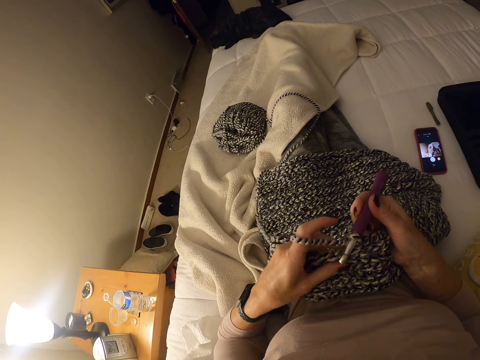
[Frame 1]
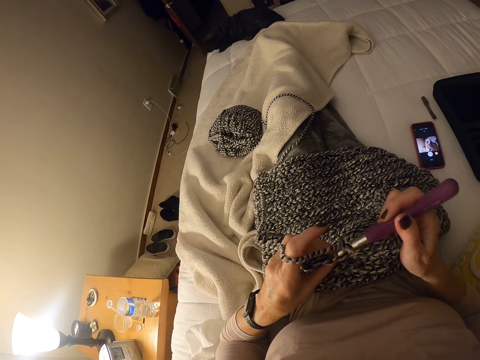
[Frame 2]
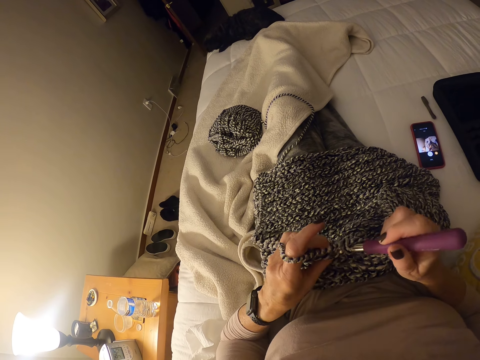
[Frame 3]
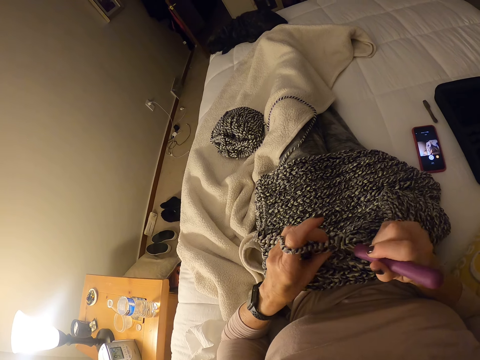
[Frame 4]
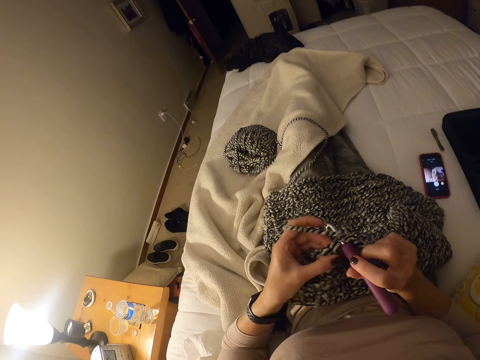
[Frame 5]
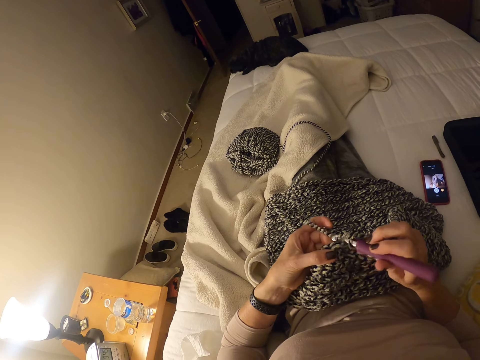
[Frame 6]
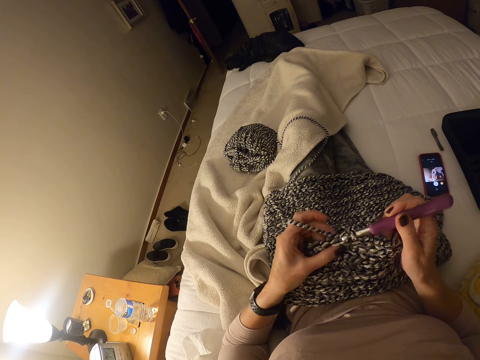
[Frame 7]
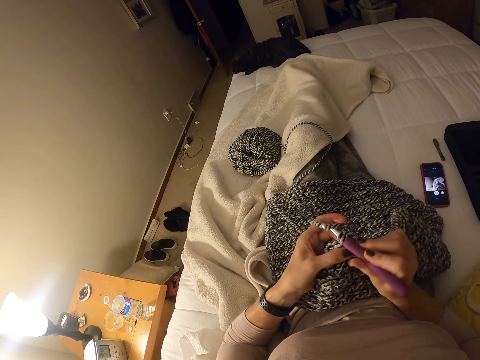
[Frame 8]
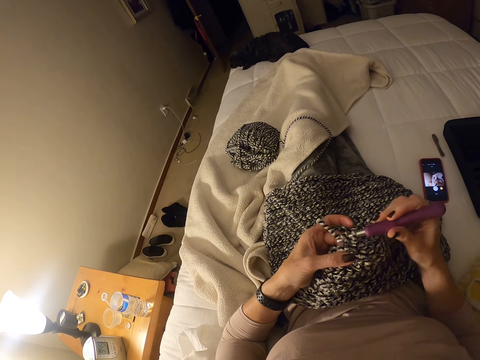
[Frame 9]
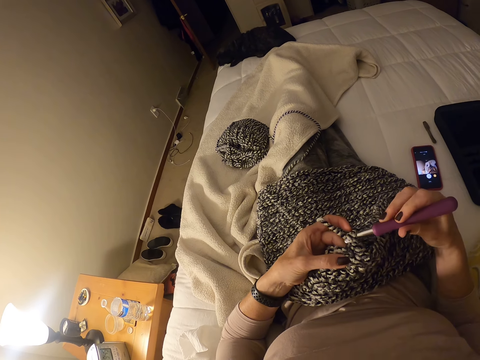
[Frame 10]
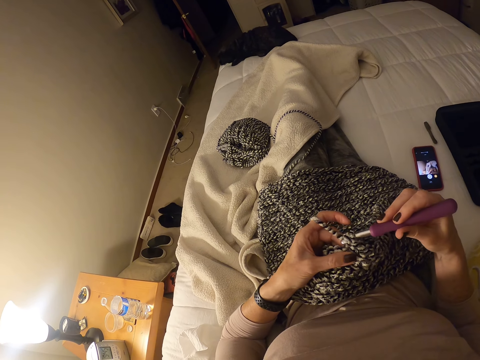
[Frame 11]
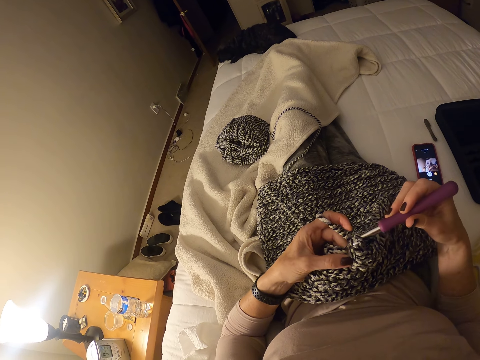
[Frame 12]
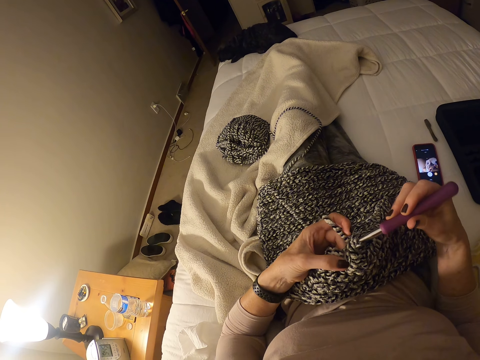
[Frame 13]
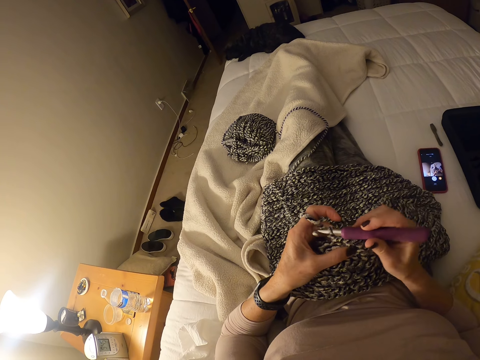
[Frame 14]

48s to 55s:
The camera wearer knits the sweater fabric.

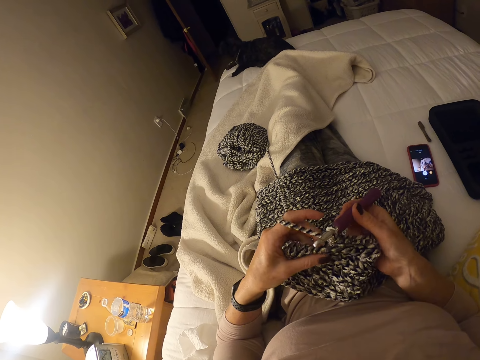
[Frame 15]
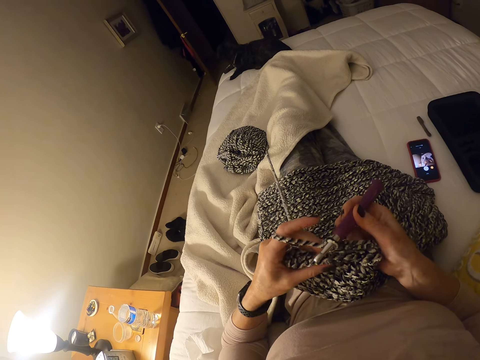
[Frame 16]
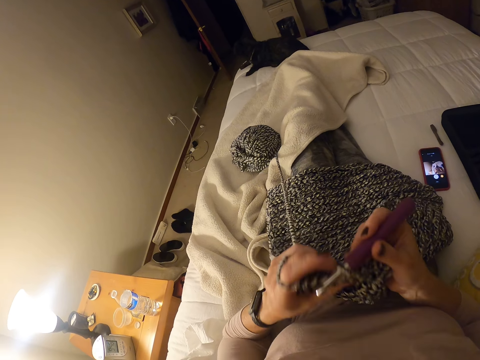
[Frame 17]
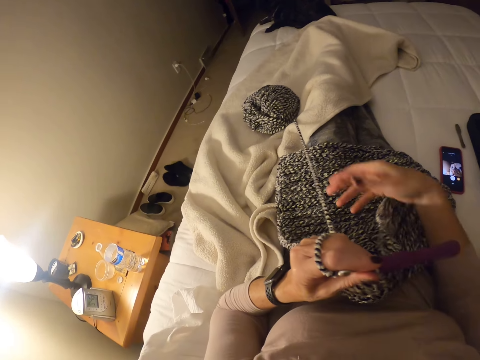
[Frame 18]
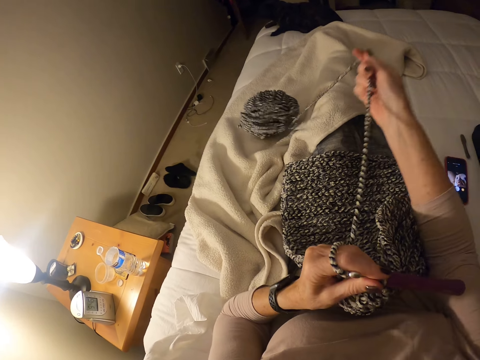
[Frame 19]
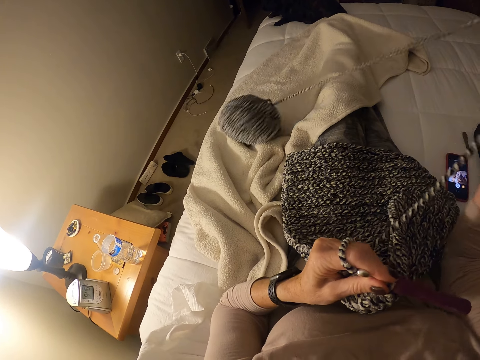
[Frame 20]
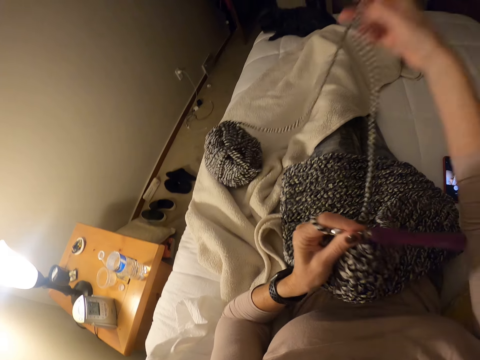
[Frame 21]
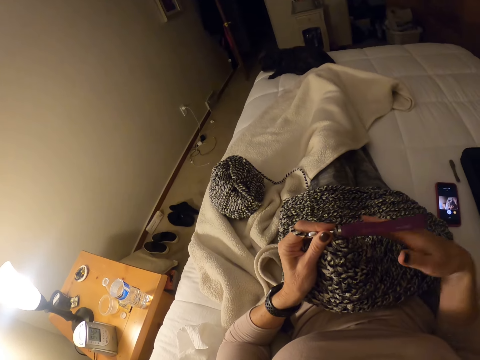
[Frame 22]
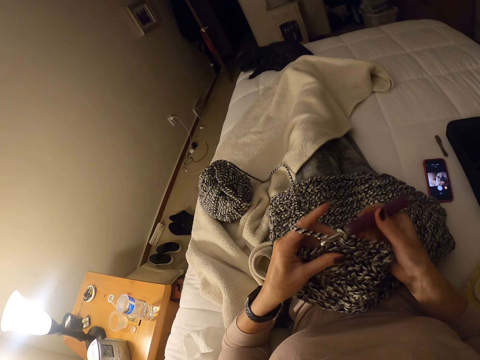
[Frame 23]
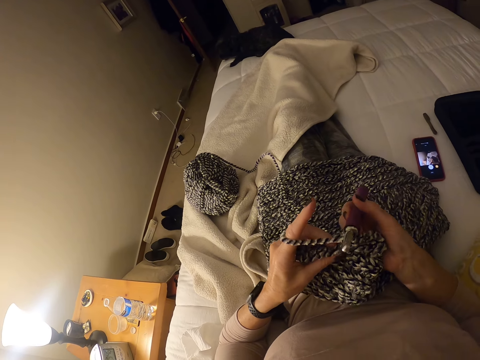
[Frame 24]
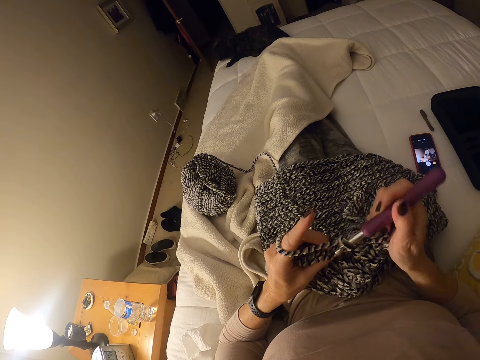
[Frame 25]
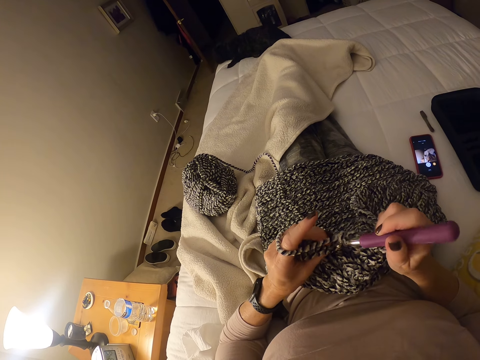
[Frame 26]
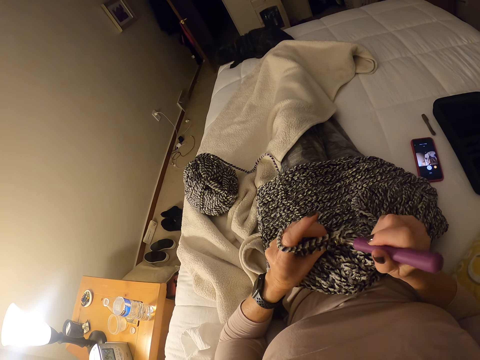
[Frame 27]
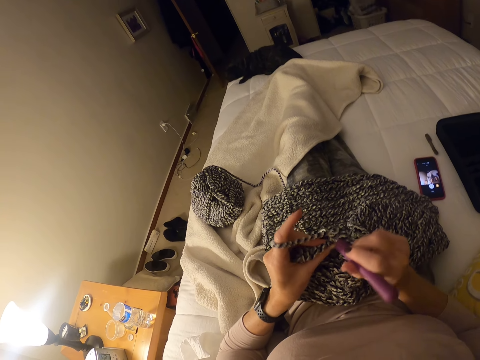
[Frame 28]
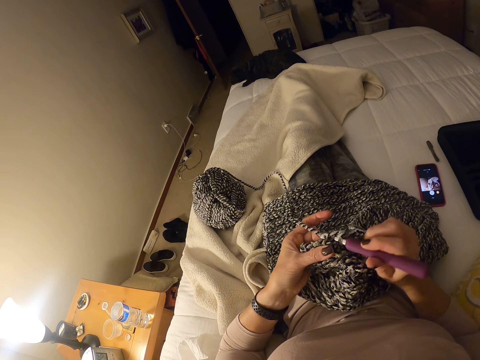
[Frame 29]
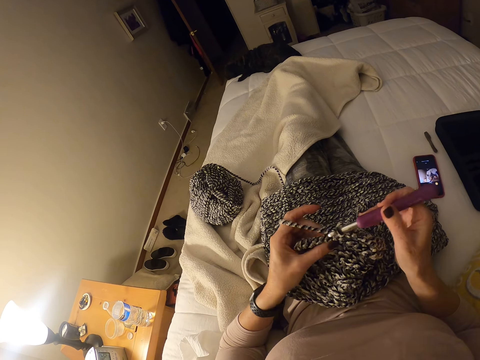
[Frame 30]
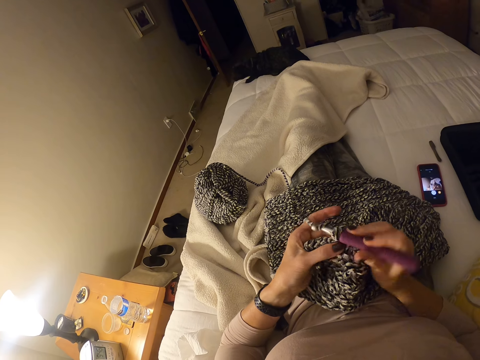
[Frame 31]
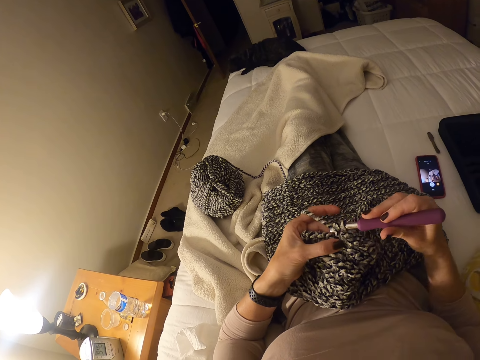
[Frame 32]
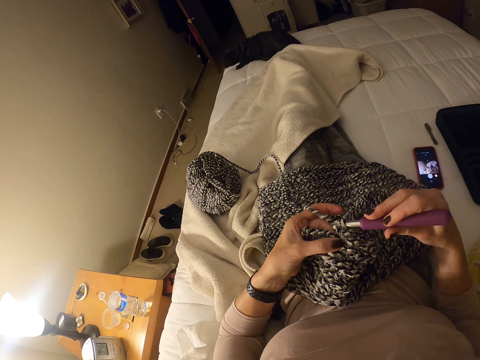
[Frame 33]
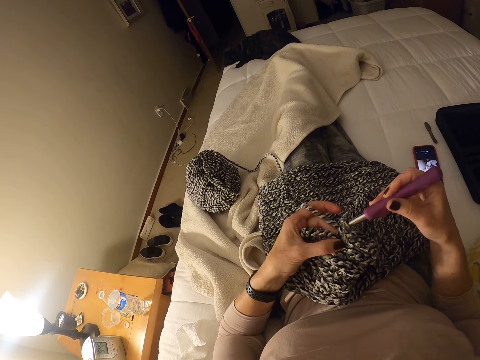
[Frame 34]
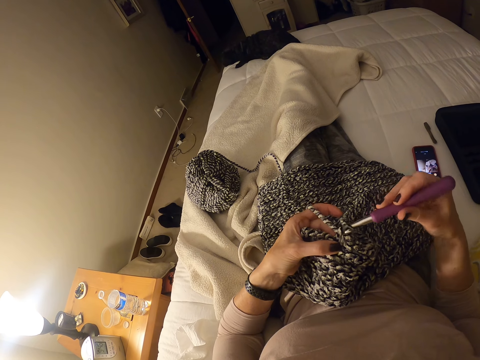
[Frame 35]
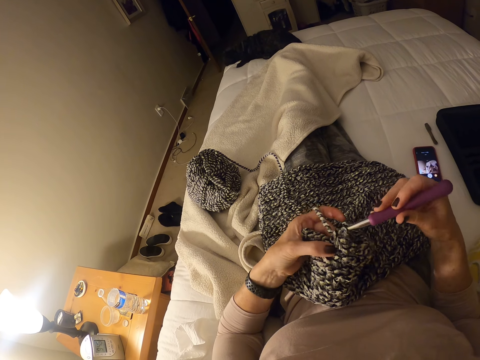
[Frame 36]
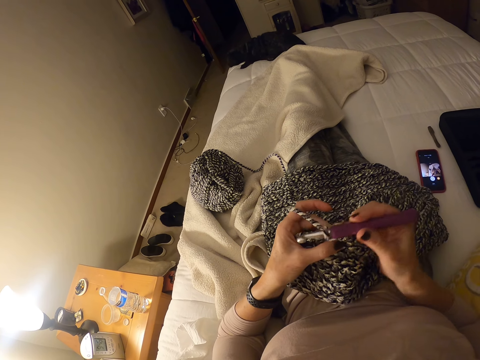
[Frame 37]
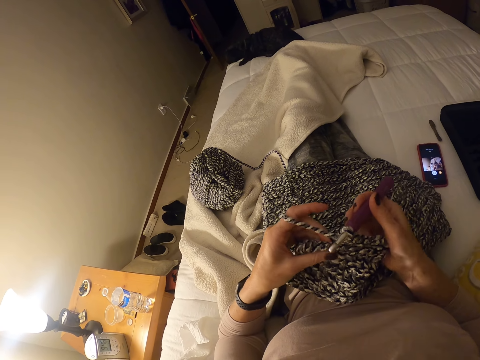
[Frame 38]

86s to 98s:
The camera wearer pulls the thread from the cotton yarn. They hold the crochet hook. They knit the sweater fabric.

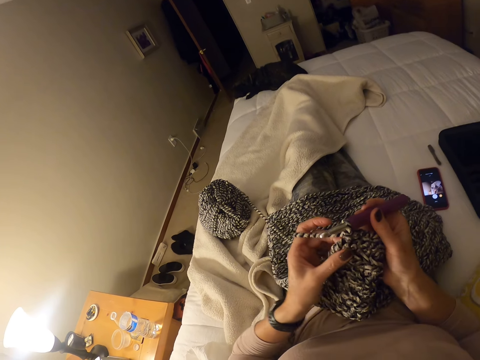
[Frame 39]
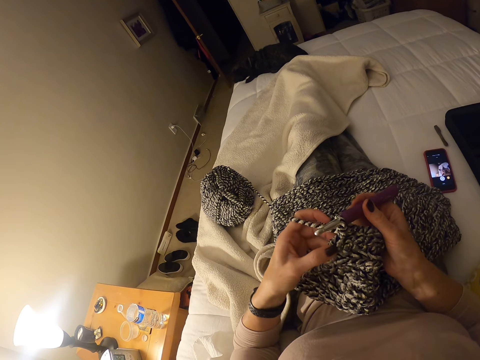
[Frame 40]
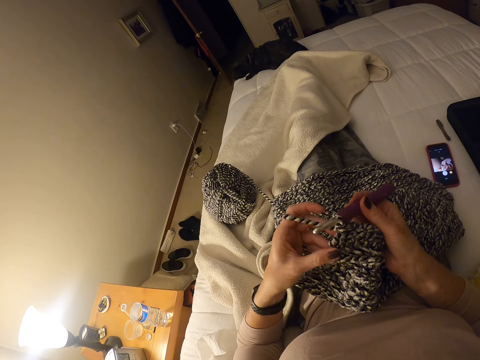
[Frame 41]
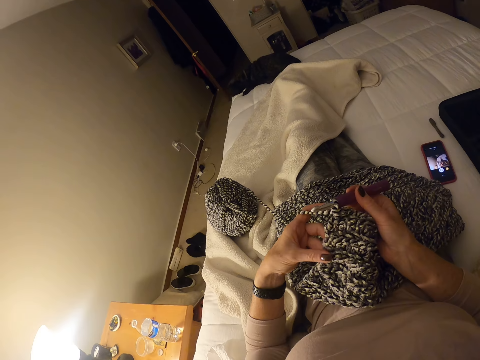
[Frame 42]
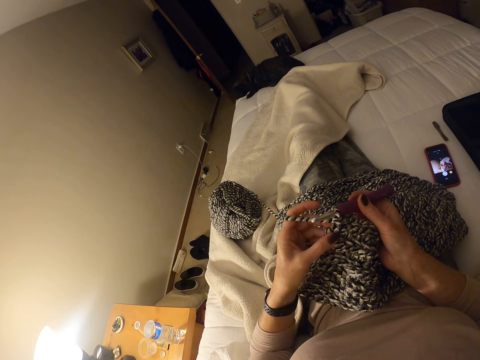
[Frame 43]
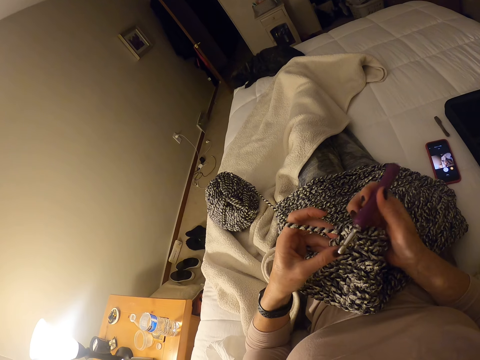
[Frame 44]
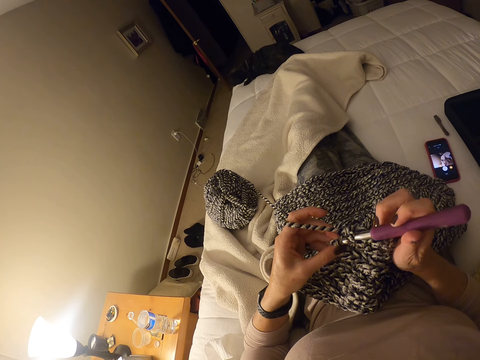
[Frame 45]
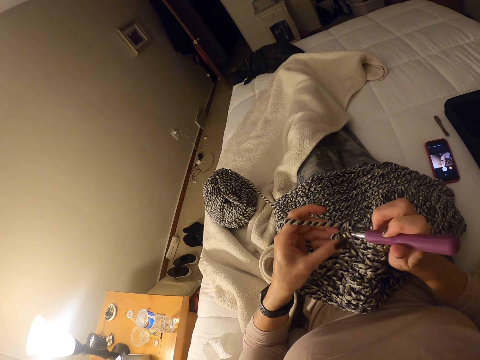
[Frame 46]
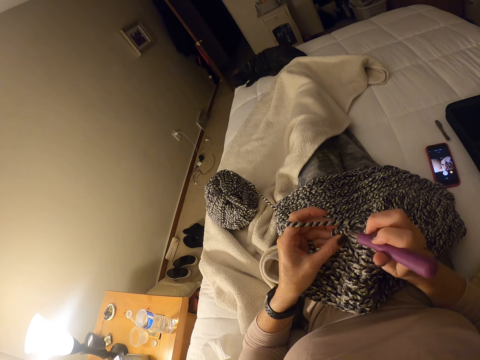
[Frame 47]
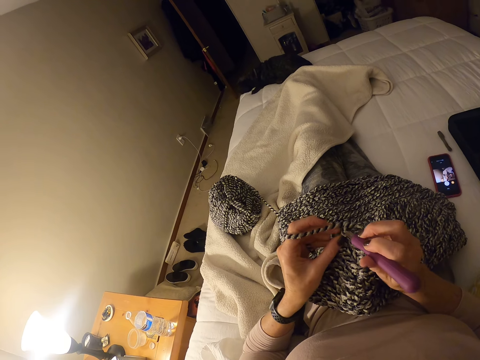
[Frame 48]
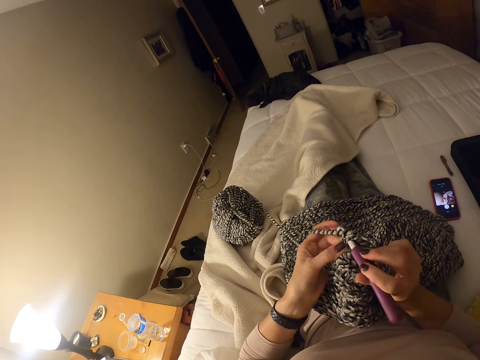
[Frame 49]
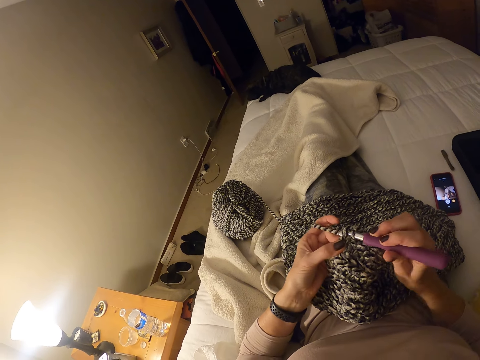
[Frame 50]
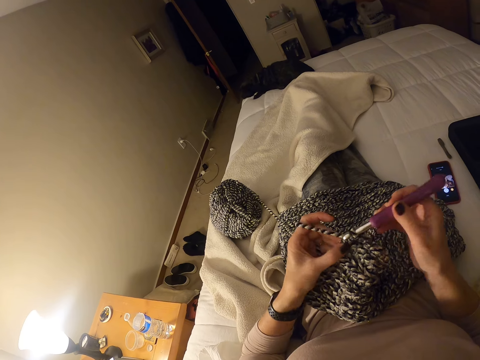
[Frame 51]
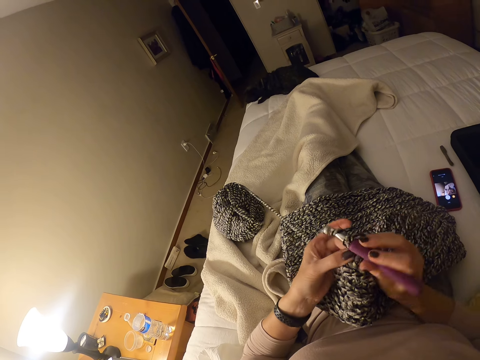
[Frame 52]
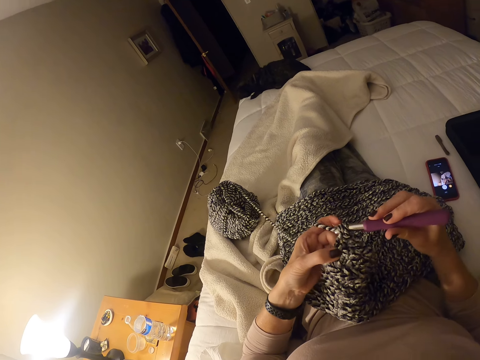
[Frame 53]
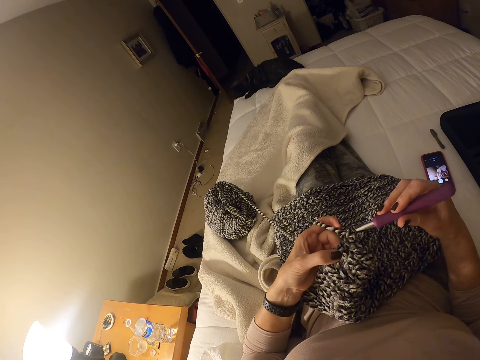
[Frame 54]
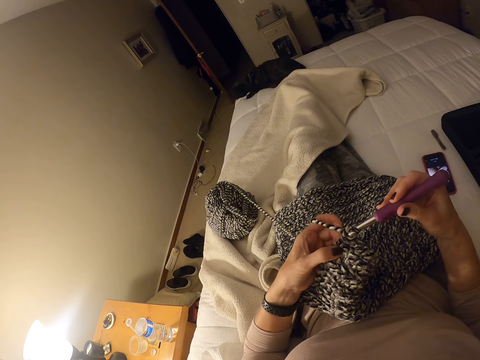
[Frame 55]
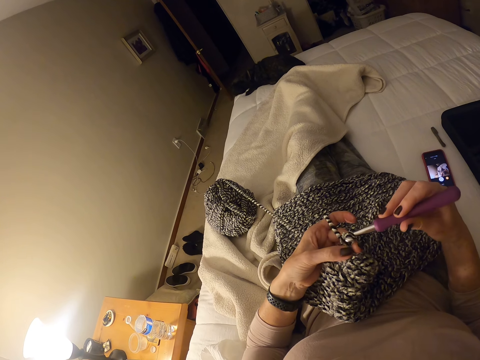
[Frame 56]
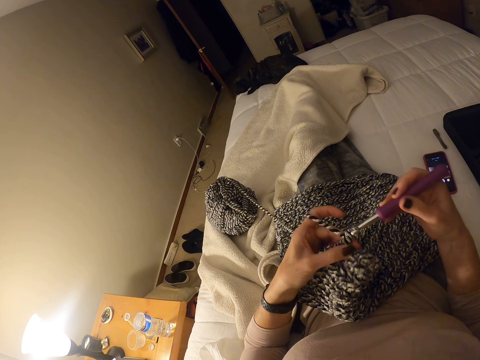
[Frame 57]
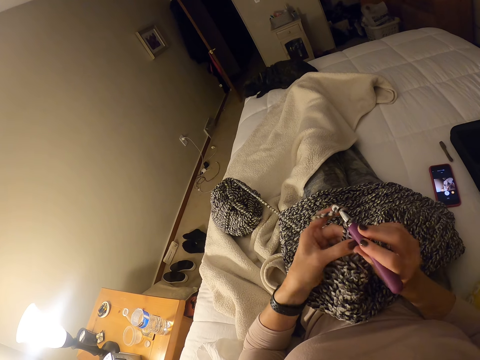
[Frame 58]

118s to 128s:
The camera wearer touches the sweater fabric. They knit the sweater fabric.
